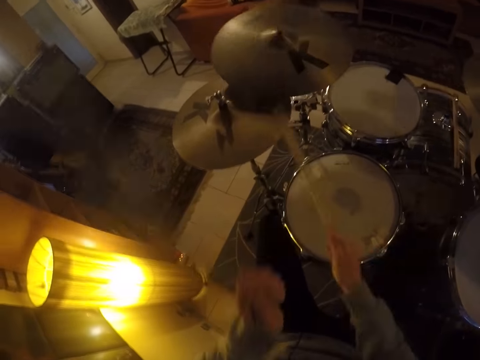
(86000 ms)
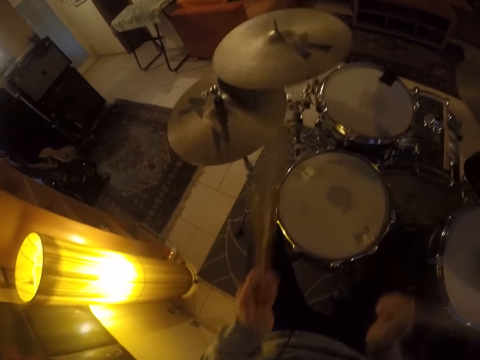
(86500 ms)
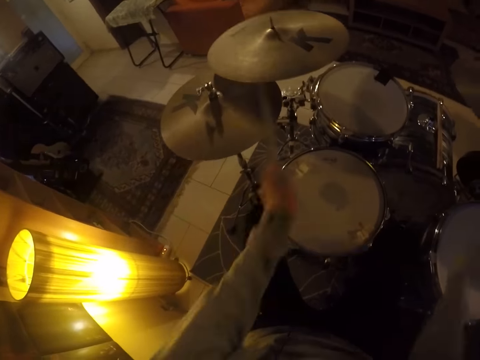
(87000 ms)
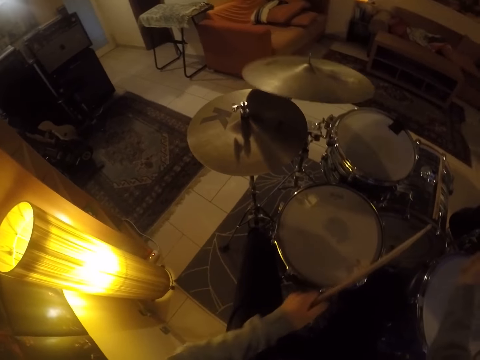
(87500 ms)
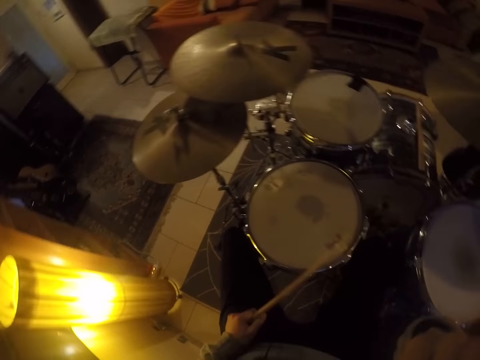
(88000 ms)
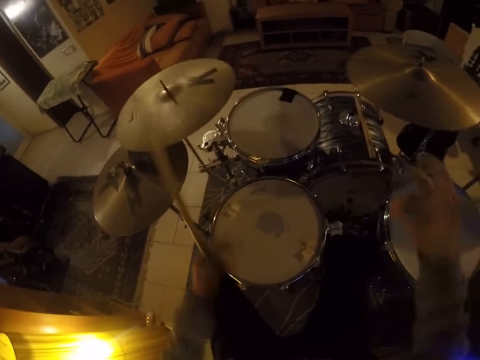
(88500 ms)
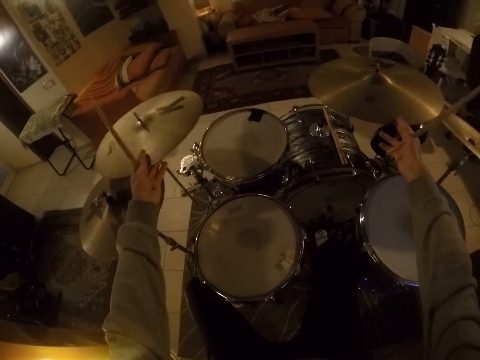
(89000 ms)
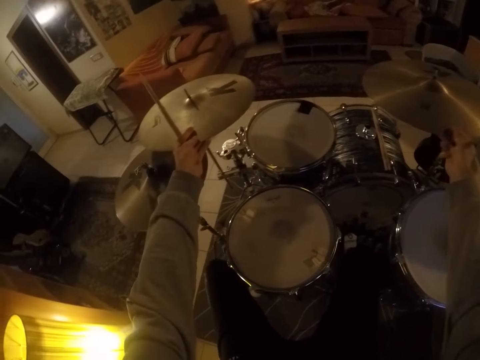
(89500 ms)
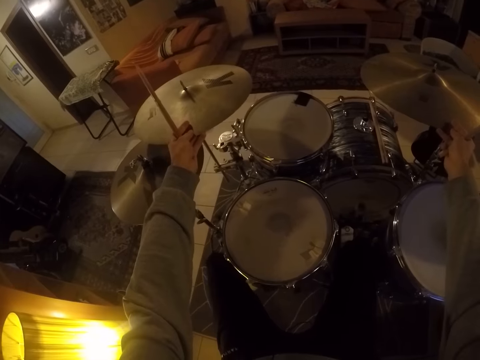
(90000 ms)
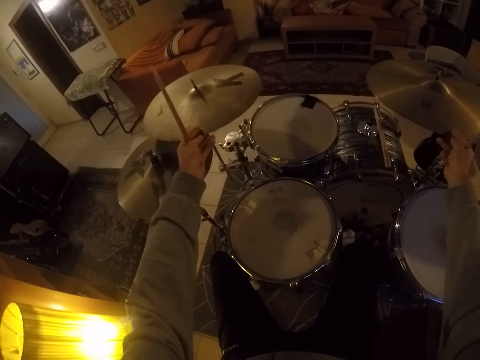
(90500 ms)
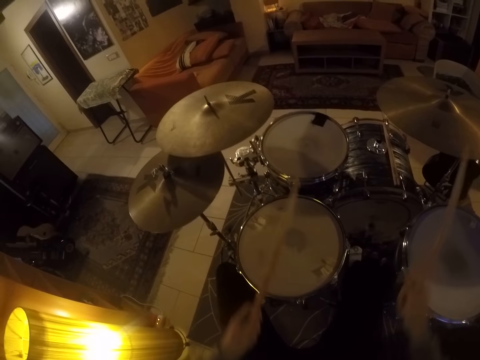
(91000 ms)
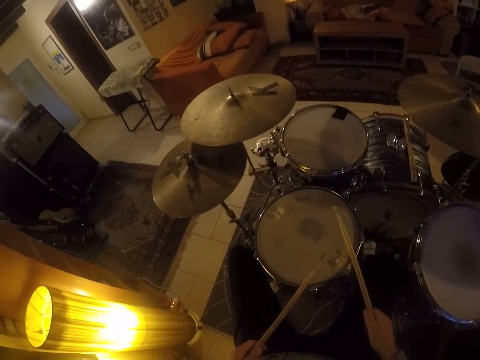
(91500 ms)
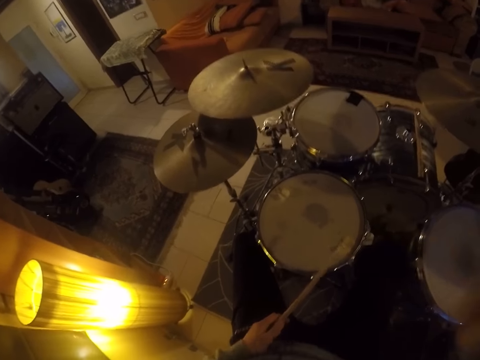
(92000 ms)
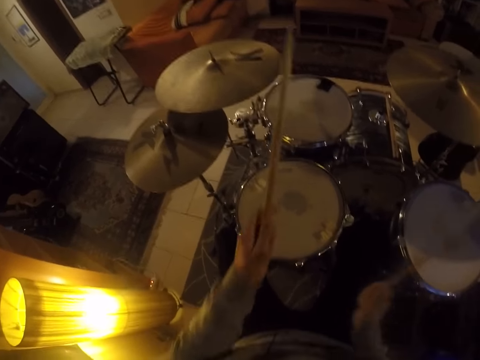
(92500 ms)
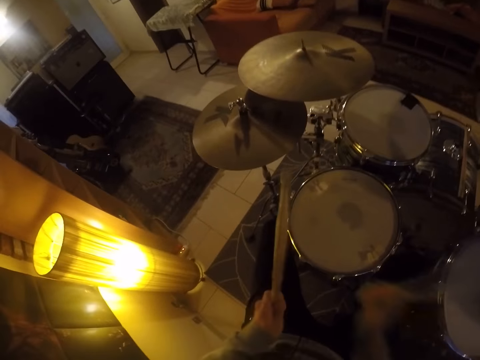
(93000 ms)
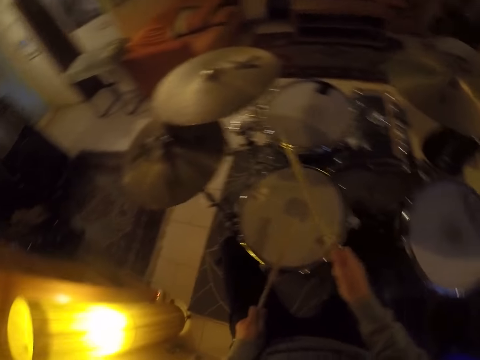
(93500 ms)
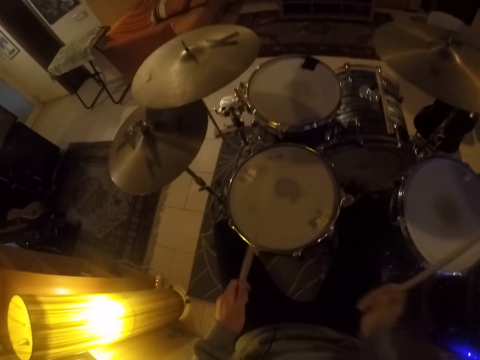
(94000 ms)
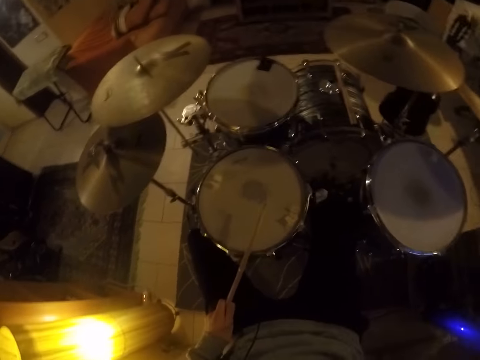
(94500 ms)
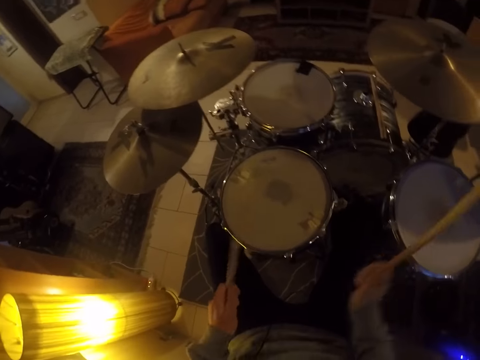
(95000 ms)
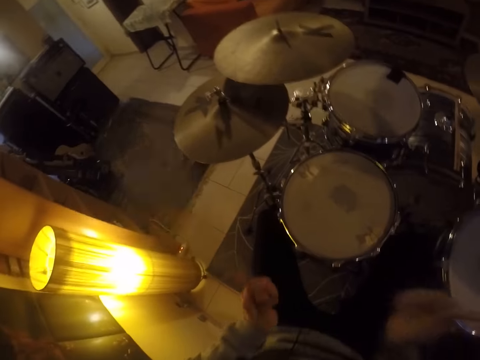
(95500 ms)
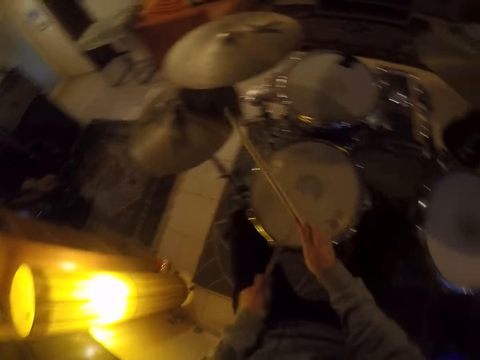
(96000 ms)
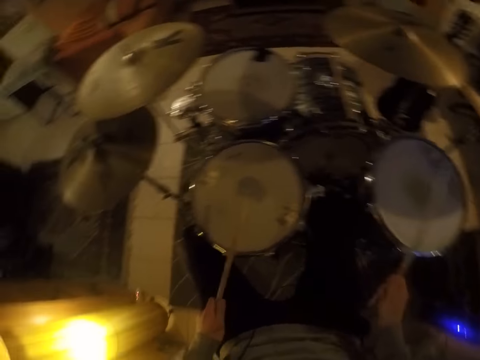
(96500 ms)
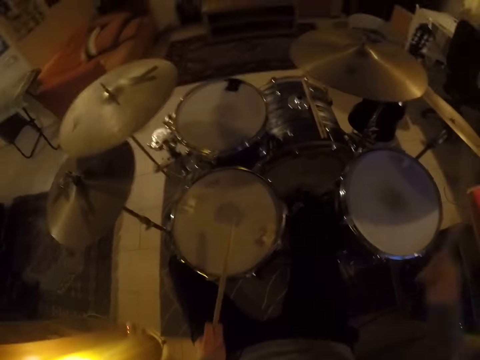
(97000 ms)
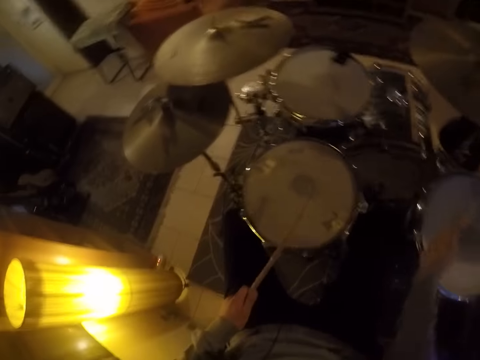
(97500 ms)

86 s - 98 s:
The camera wearer presses the pedal with his left foot. He holds the crash cymbal on the left side with his left hand. He holds the ride cymbal on the right side with his right hand. He stops playing the drum. He hits the drum set with the drumsticks in both hands.

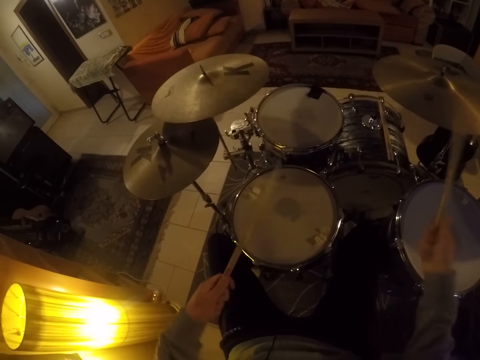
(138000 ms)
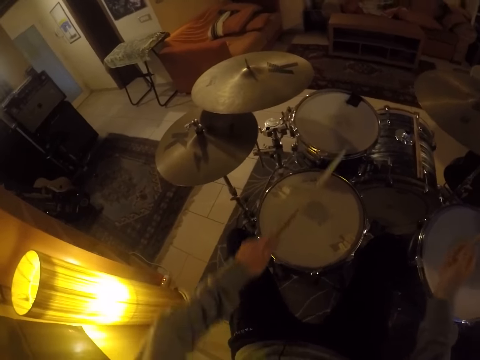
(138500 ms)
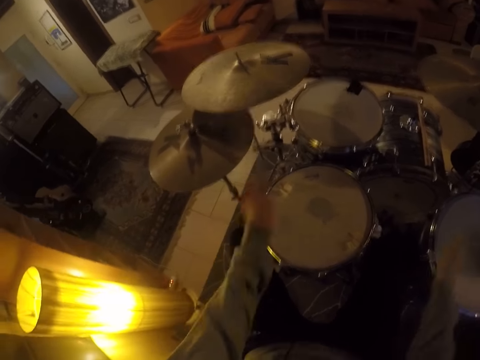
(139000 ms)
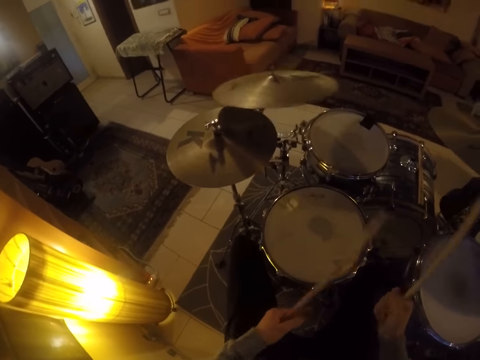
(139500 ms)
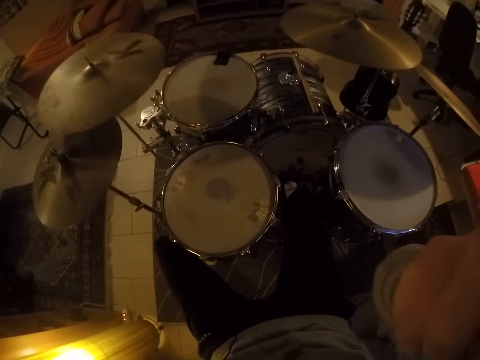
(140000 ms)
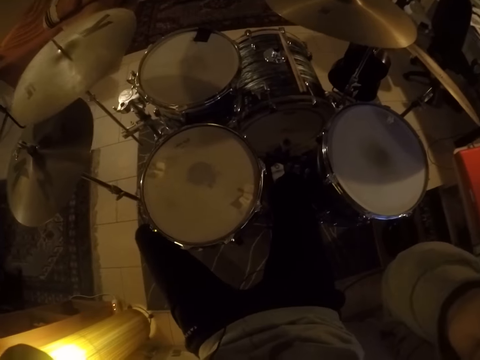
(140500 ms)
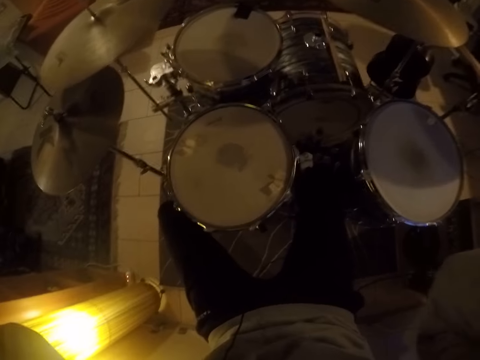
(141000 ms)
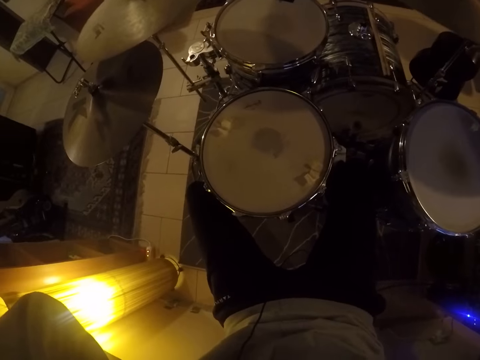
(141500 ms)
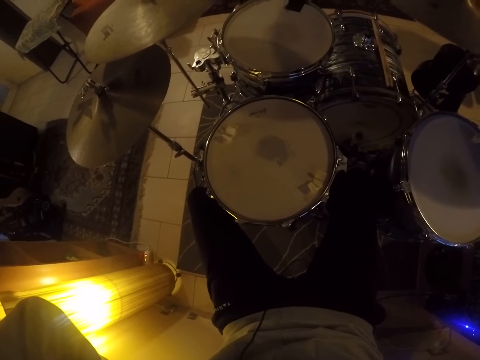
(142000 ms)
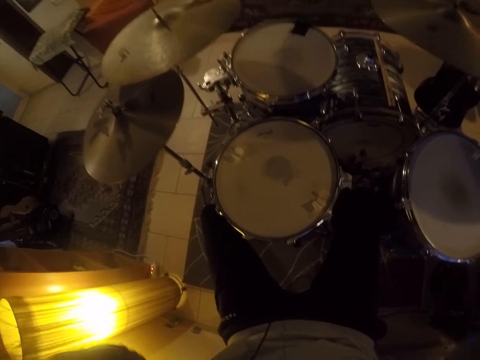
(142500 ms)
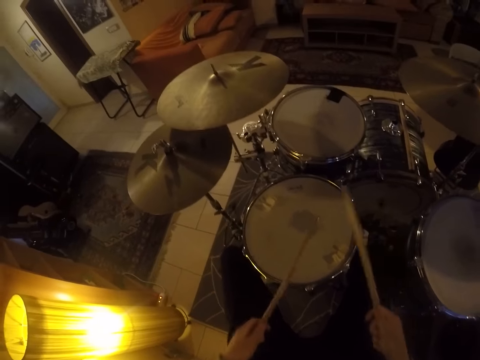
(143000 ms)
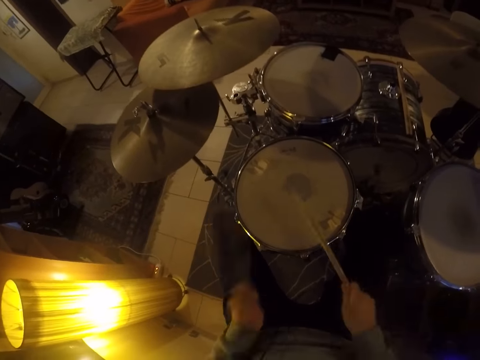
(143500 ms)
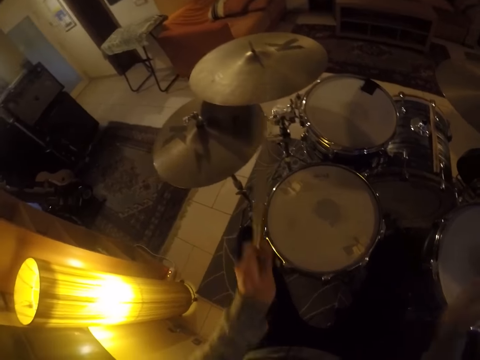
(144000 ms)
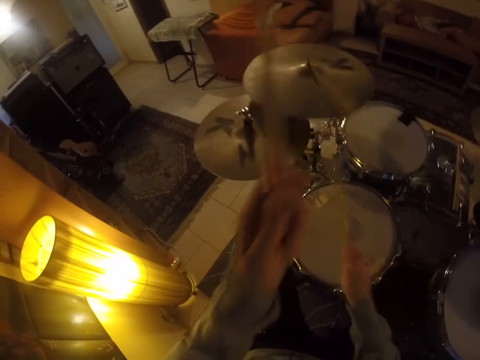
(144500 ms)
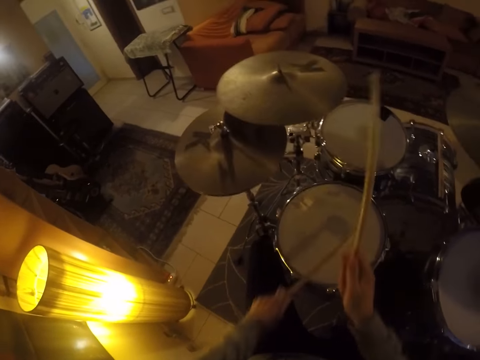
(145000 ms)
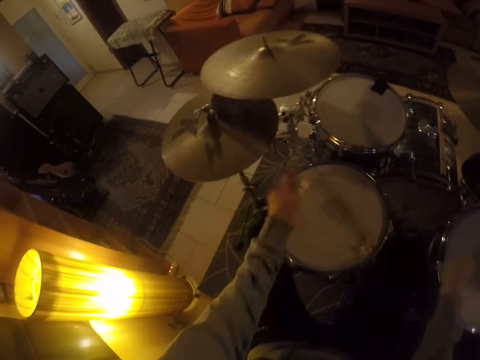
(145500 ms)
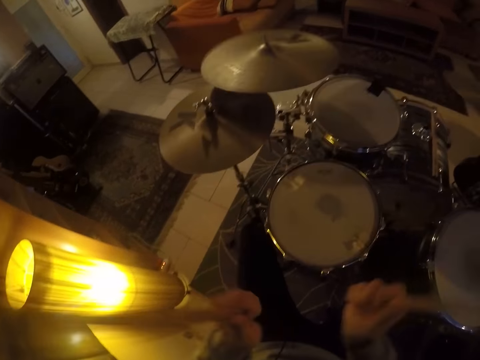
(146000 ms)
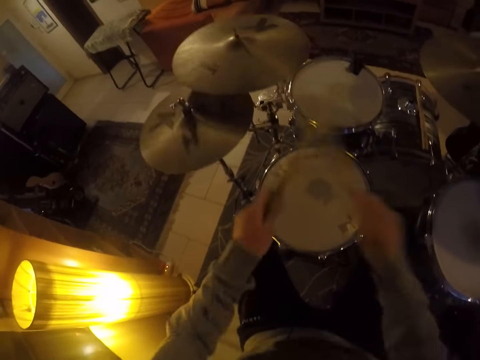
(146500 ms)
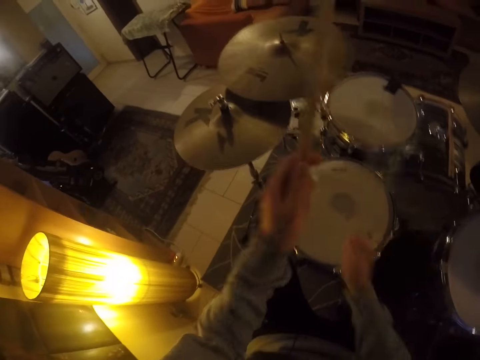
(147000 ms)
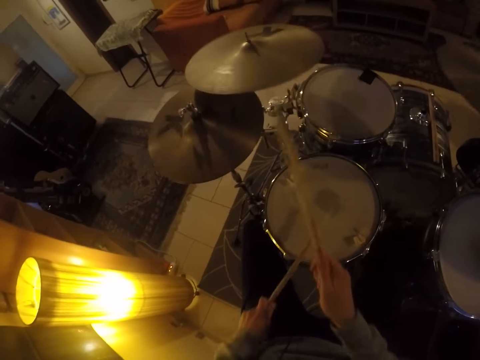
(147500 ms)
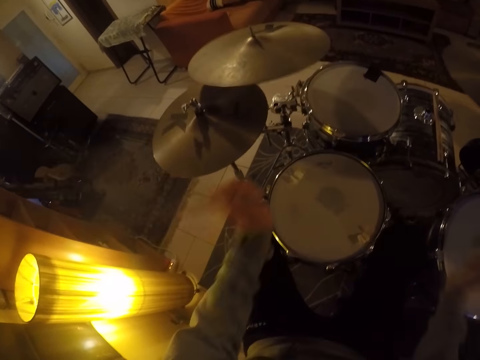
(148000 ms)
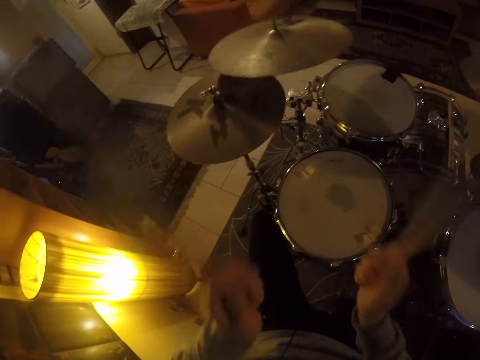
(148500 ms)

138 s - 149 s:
The camera wearer raises both hands to his face. He presses the pedal with his left foot. He hits the drum set with the drumsticks in both hands.
